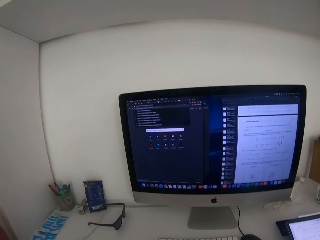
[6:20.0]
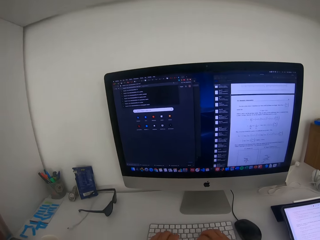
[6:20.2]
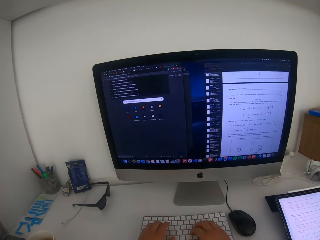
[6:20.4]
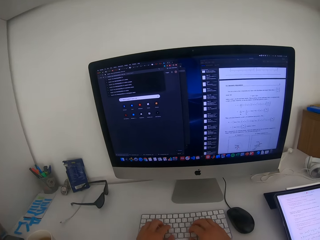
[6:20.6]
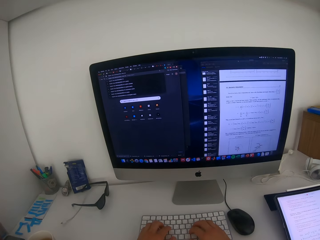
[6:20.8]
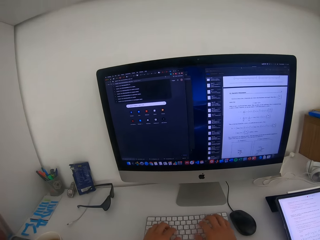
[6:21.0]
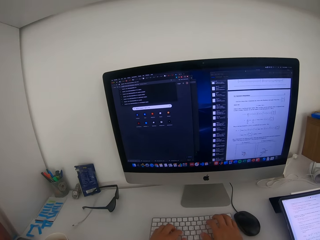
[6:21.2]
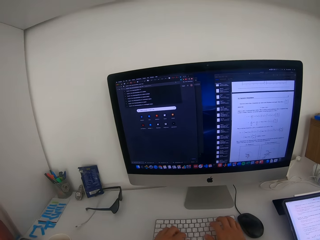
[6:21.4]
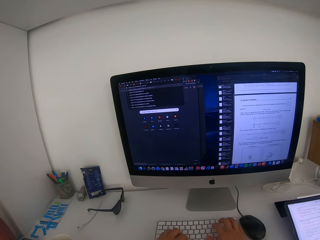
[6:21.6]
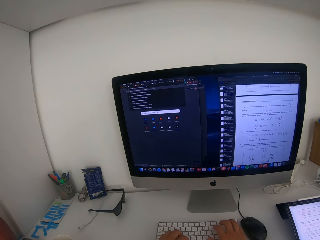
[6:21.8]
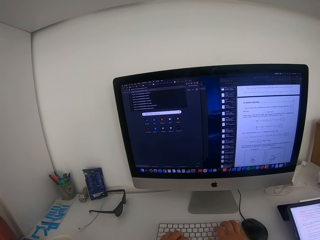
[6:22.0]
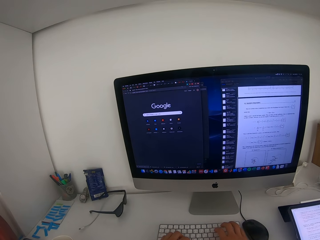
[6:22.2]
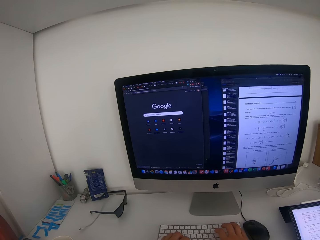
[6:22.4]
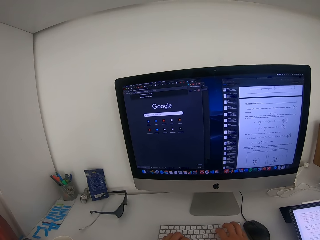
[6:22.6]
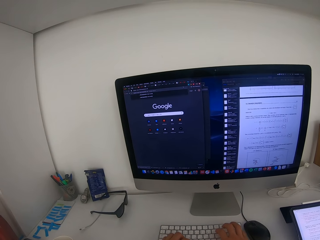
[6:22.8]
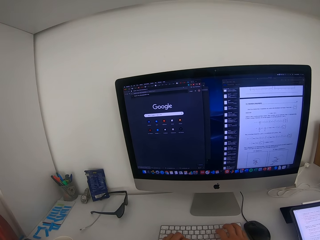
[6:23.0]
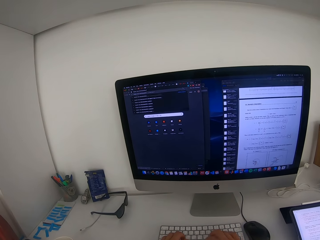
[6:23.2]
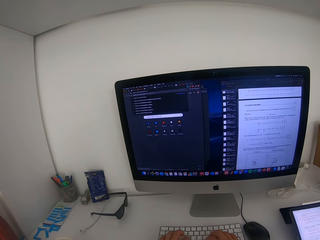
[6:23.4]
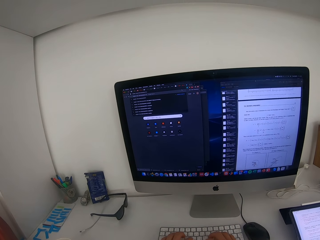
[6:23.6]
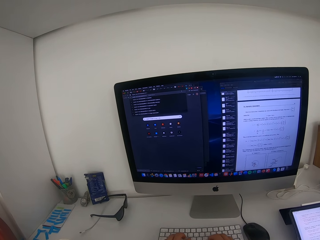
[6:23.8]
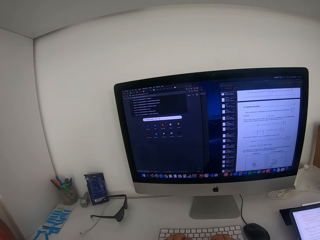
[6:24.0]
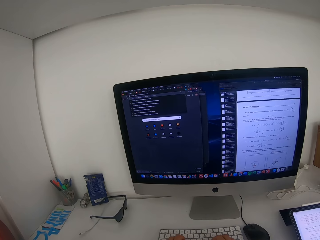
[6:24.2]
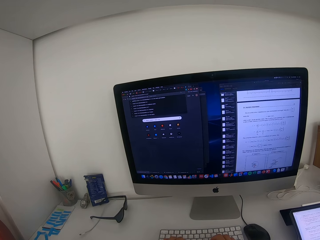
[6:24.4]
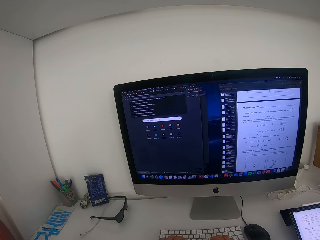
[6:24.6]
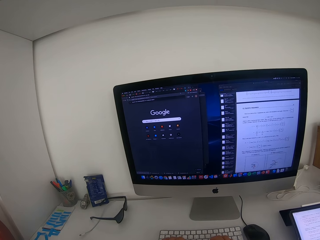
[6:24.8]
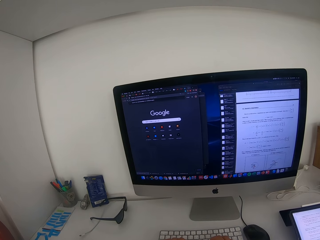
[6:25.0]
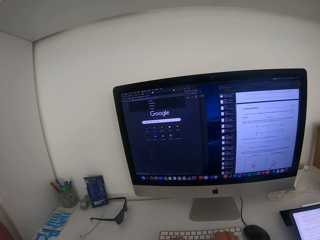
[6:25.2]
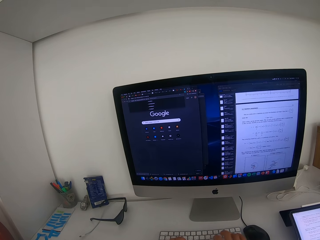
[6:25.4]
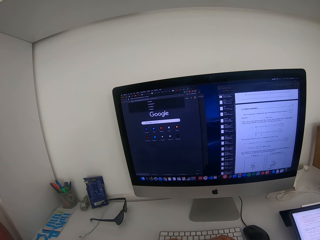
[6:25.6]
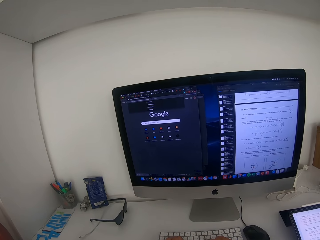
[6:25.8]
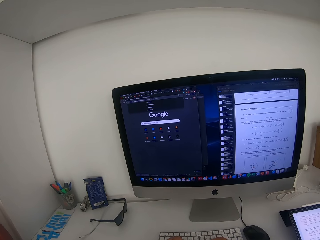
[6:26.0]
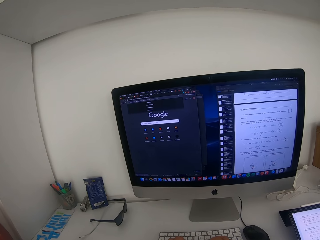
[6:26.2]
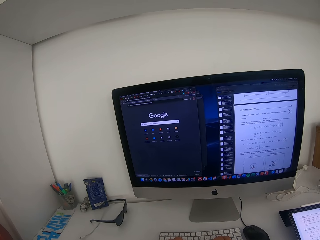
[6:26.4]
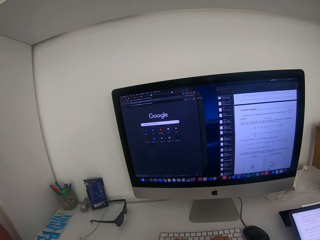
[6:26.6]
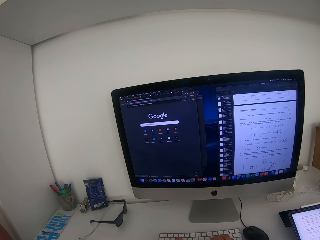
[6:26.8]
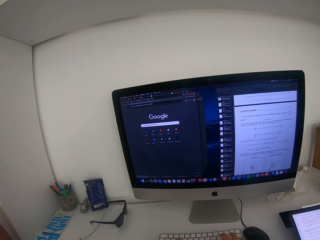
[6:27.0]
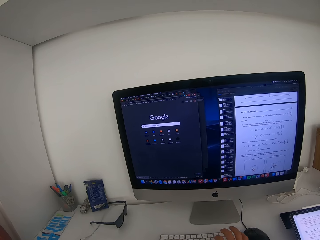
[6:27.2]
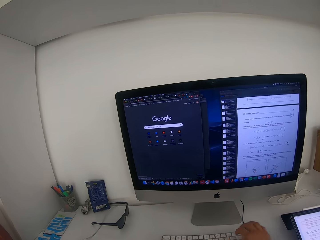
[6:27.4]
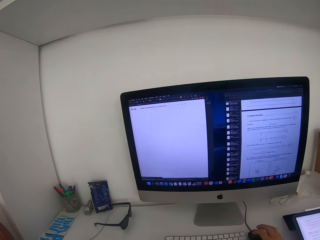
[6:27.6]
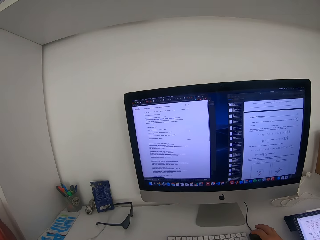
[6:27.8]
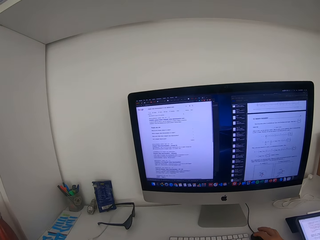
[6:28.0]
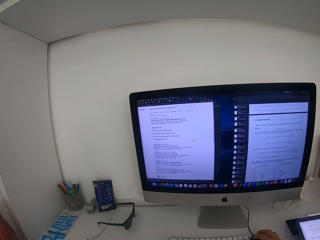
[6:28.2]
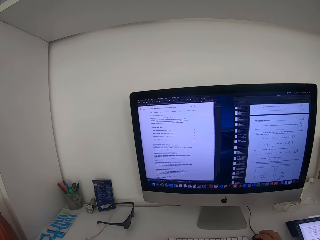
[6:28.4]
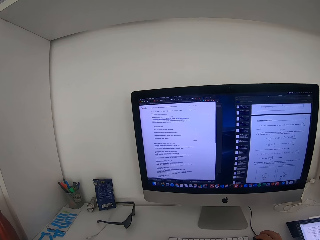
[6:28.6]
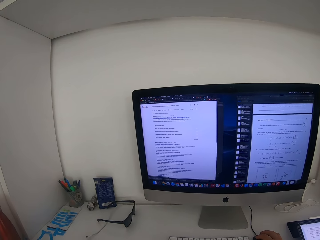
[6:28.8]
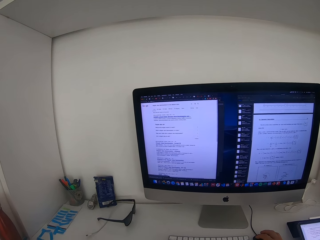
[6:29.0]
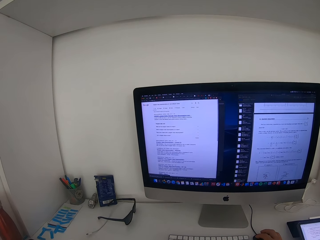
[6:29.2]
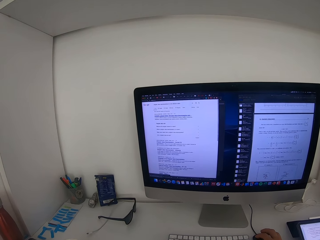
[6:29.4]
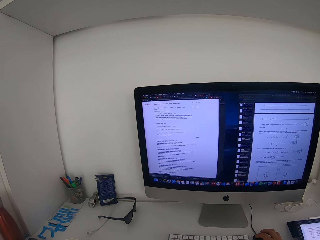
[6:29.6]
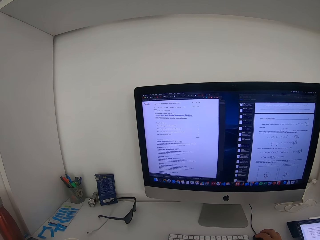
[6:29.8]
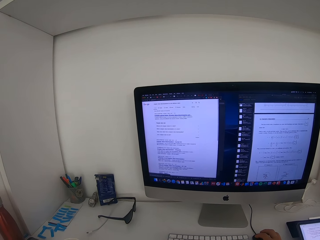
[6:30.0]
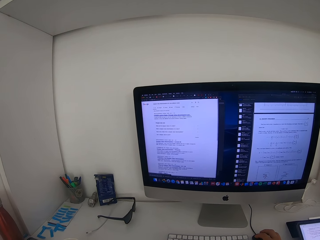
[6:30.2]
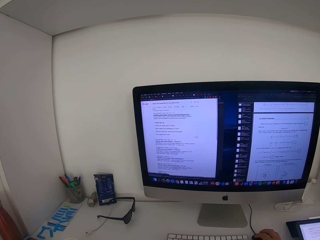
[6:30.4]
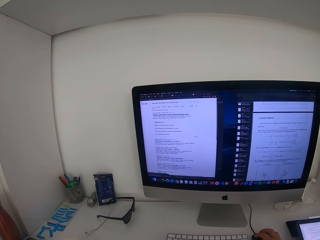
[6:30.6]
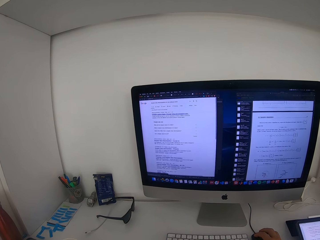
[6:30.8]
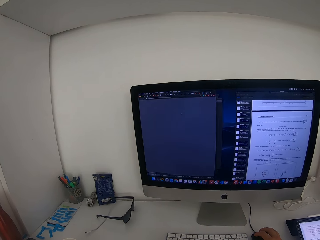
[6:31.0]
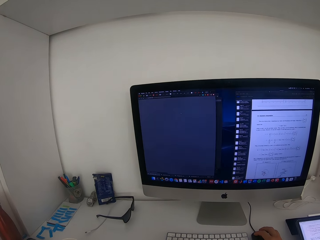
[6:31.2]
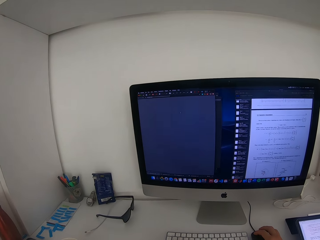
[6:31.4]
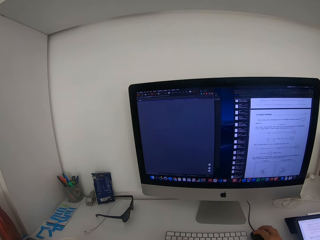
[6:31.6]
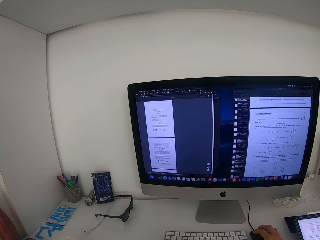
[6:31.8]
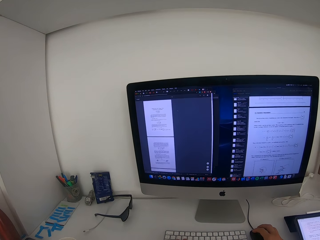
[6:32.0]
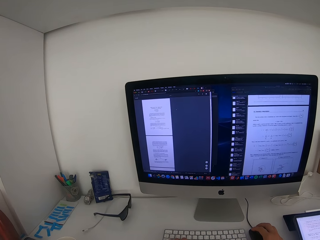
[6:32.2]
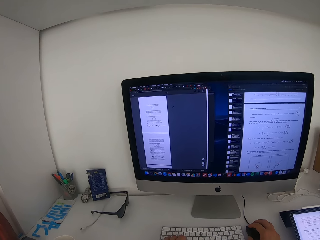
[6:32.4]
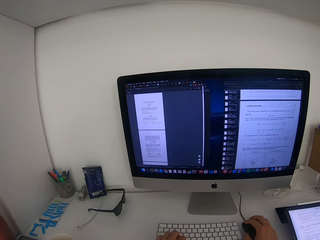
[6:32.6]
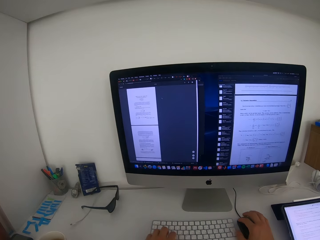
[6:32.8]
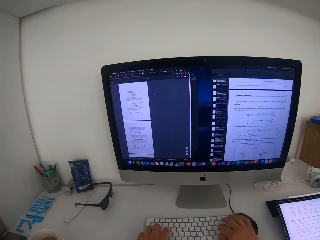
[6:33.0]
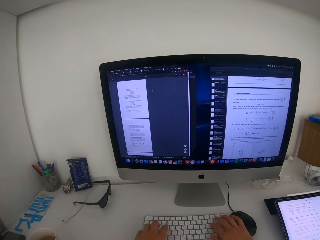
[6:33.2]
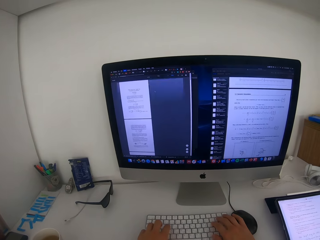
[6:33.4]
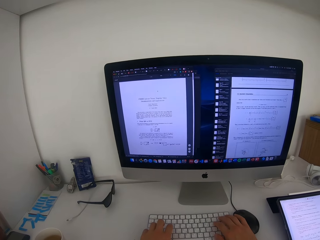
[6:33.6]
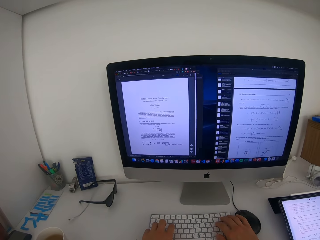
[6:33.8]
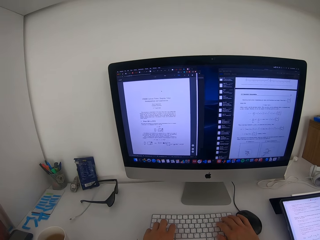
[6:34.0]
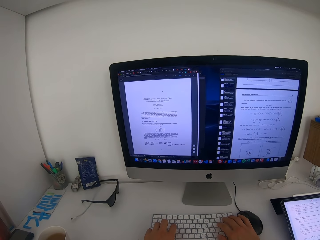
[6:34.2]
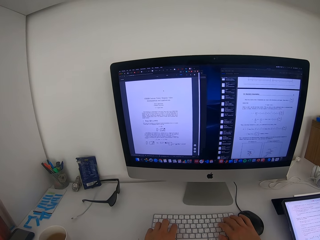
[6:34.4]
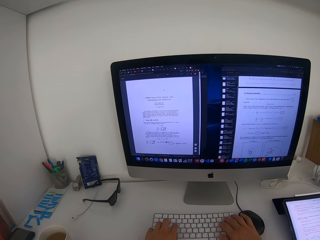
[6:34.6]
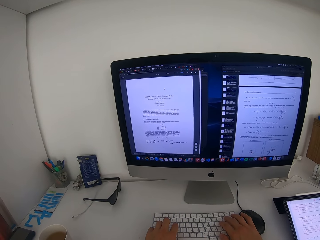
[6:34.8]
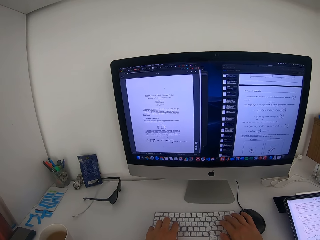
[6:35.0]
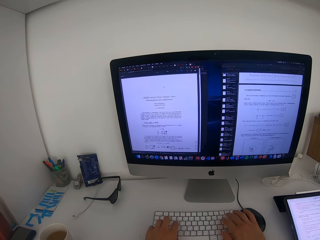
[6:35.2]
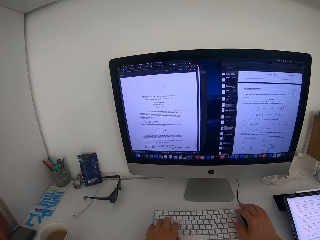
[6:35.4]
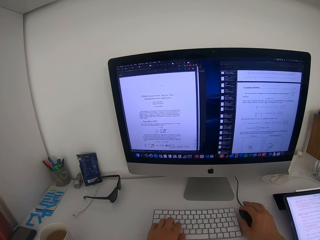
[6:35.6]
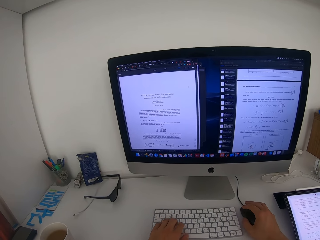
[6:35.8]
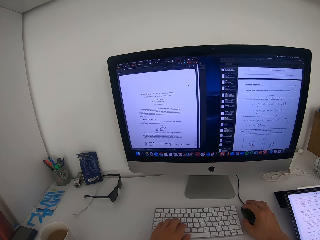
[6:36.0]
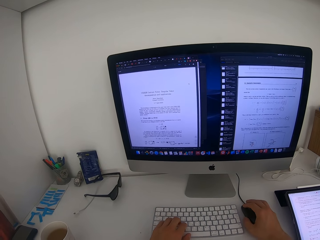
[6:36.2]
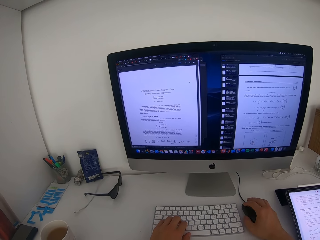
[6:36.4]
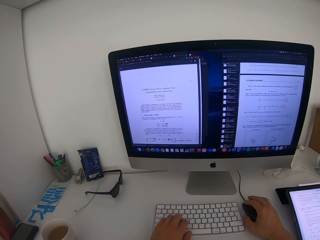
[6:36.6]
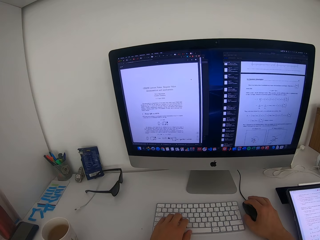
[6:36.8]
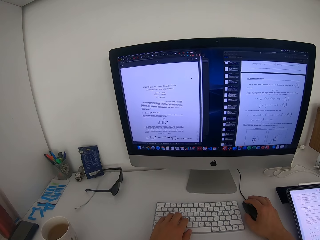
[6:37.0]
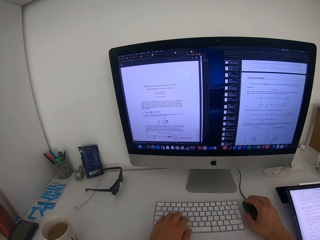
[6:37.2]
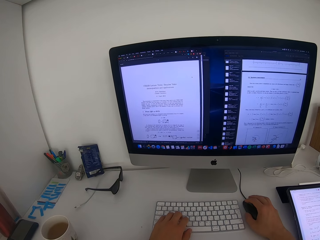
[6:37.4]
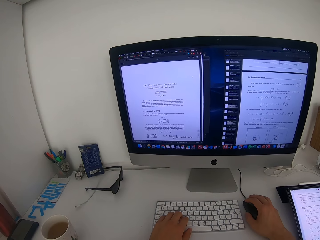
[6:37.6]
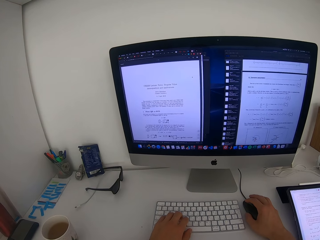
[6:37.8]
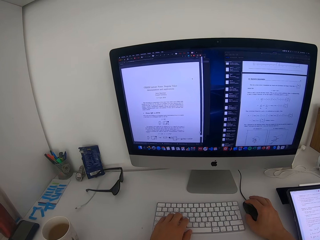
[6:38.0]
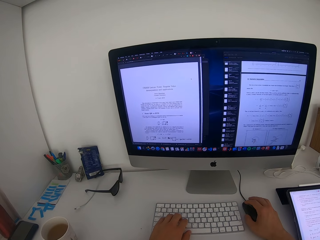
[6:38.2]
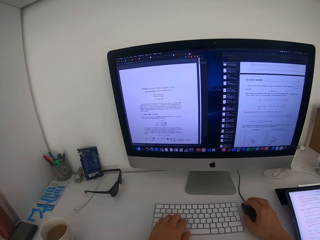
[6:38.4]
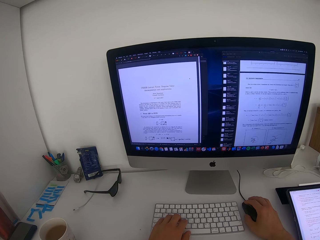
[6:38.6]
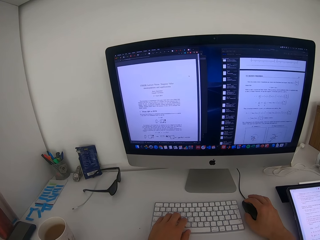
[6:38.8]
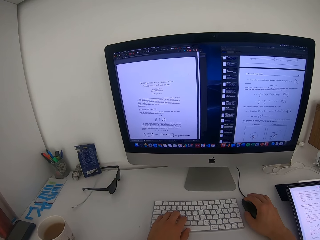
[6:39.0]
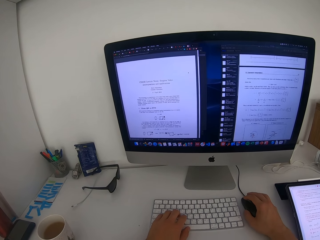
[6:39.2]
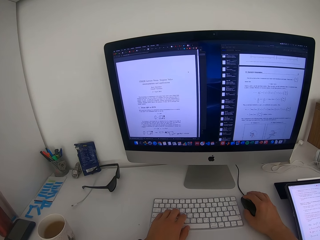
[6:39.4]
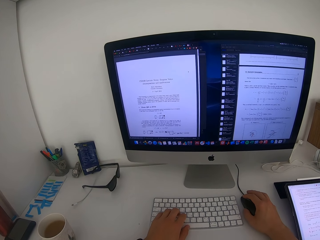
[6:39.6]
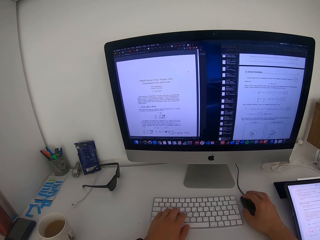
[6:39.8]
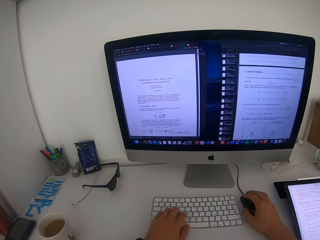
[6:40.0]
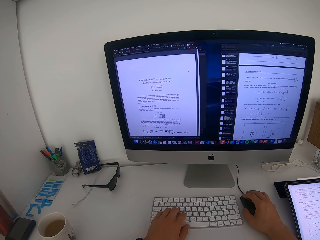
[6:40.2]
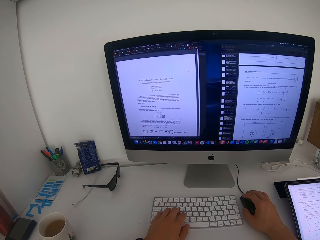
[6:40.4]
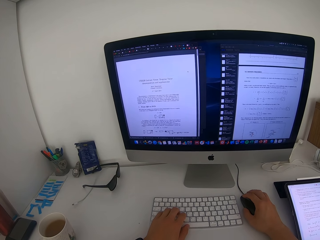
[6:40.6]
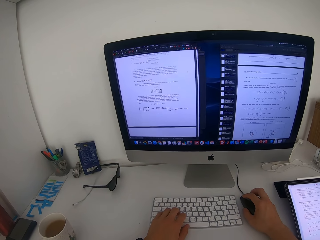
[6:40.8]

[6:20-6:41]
The camera wearer holds the keyboard. They type. They click on the mouse. They look at the screen. They type on the keyboard. They look at the screen. They click on the mouse. They hold the mouse. They look at the screen.
